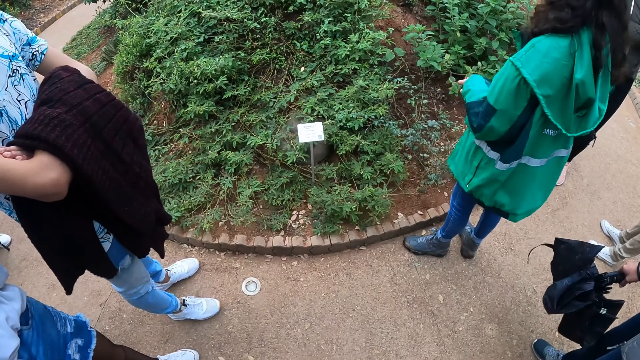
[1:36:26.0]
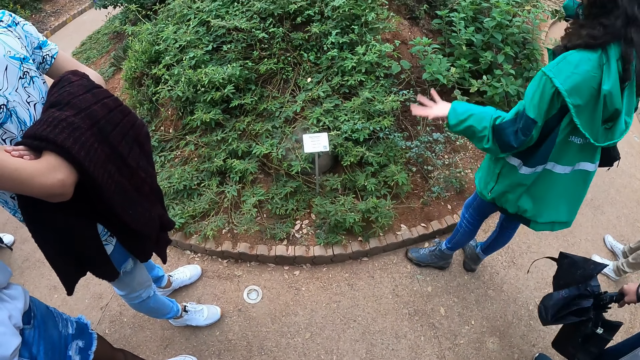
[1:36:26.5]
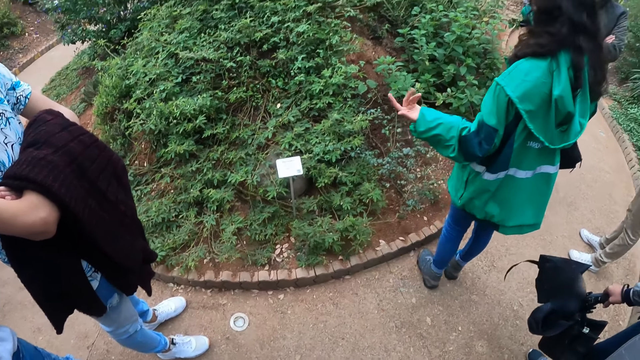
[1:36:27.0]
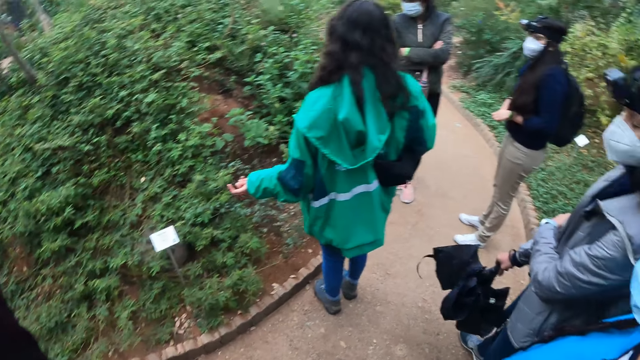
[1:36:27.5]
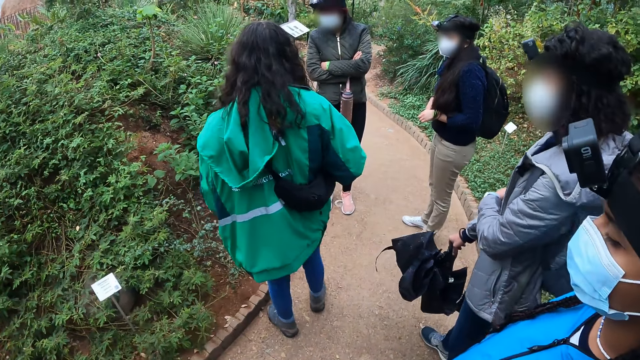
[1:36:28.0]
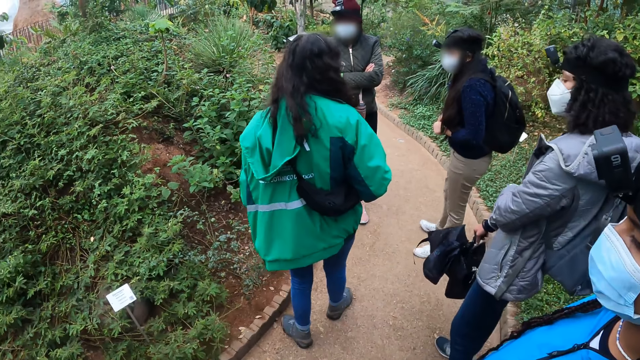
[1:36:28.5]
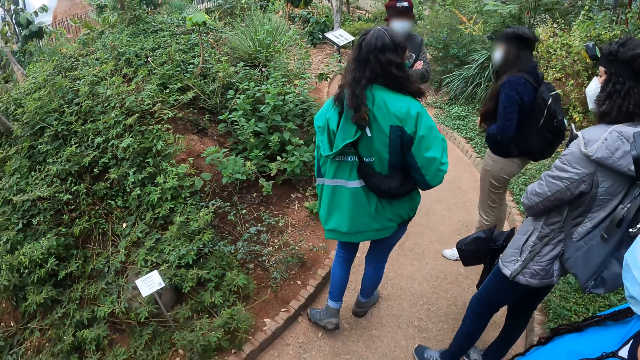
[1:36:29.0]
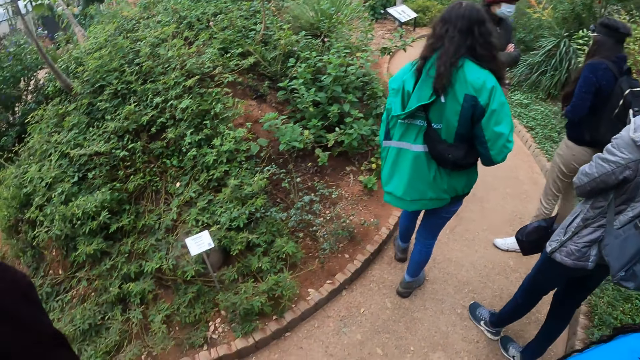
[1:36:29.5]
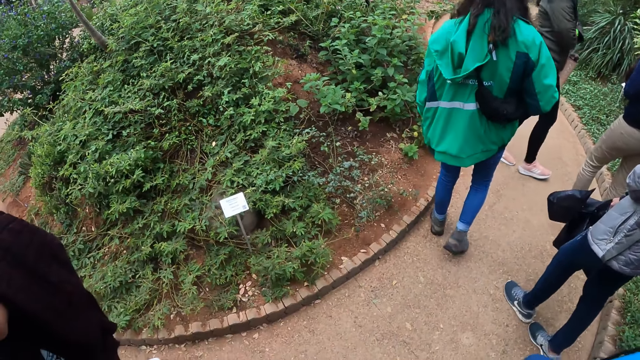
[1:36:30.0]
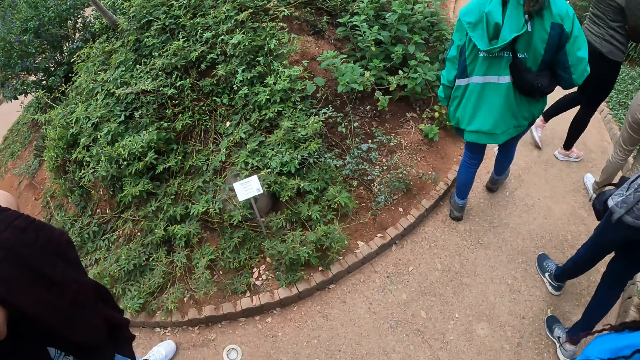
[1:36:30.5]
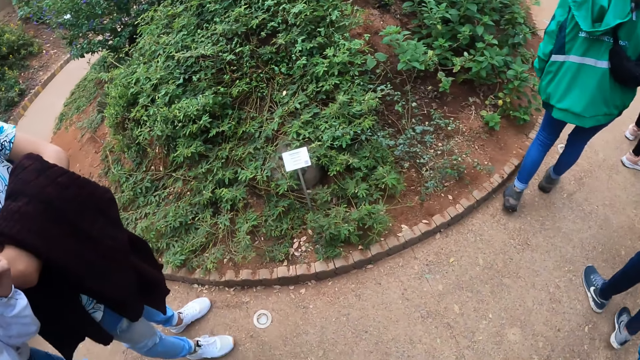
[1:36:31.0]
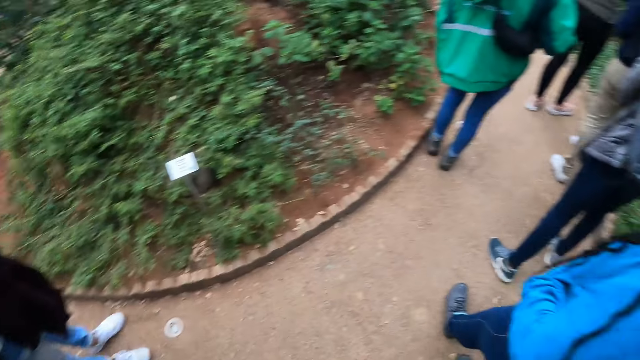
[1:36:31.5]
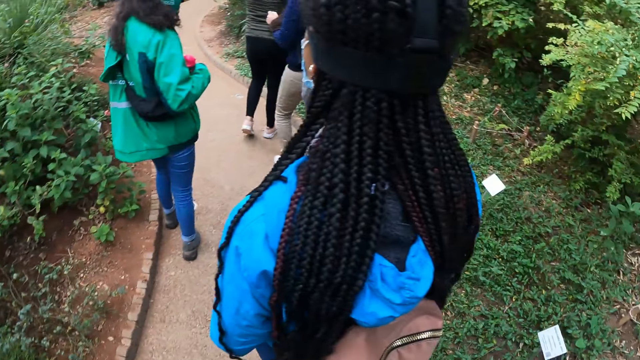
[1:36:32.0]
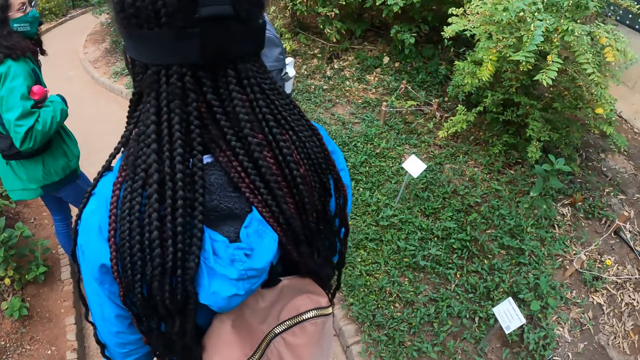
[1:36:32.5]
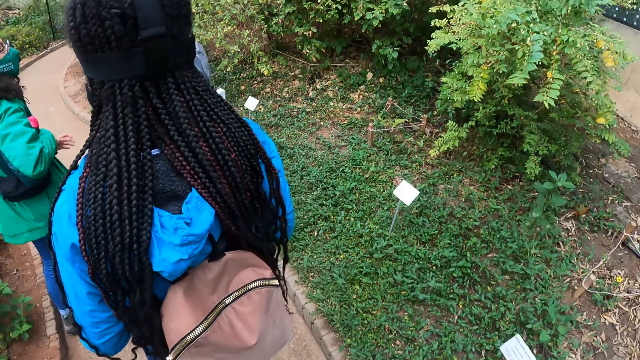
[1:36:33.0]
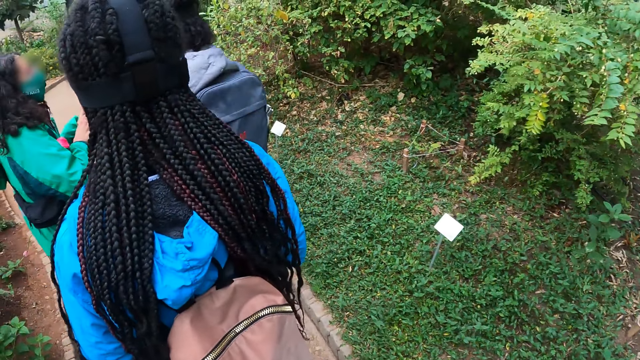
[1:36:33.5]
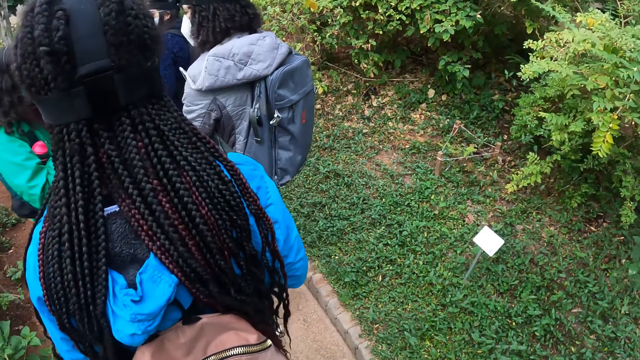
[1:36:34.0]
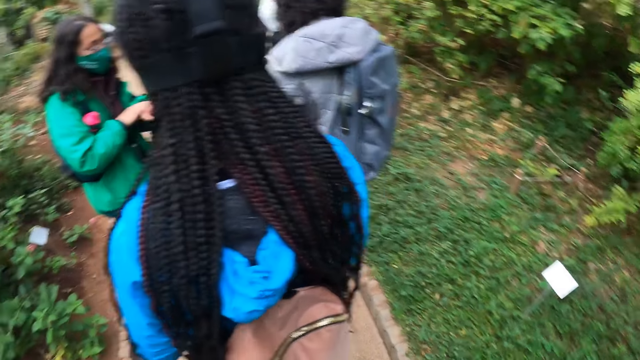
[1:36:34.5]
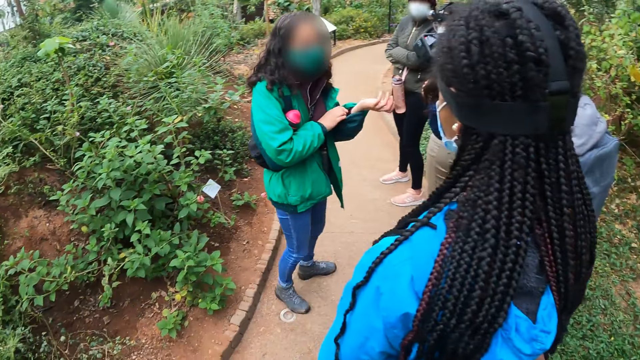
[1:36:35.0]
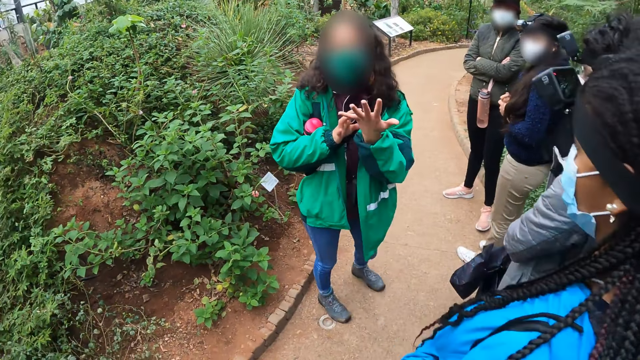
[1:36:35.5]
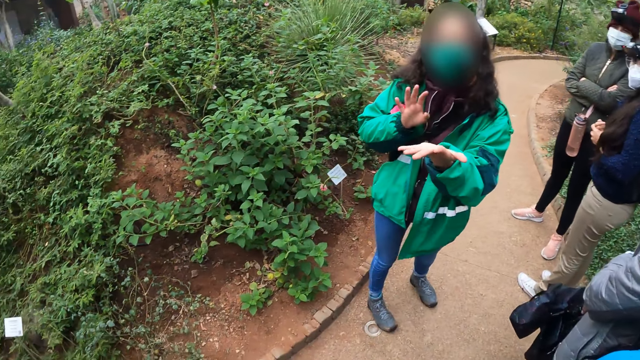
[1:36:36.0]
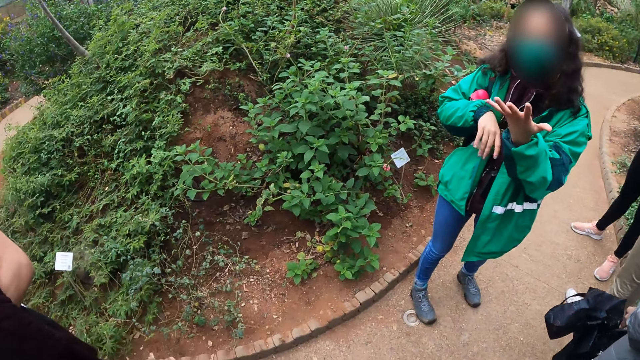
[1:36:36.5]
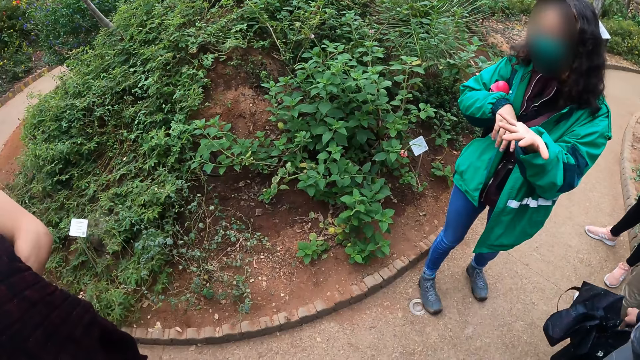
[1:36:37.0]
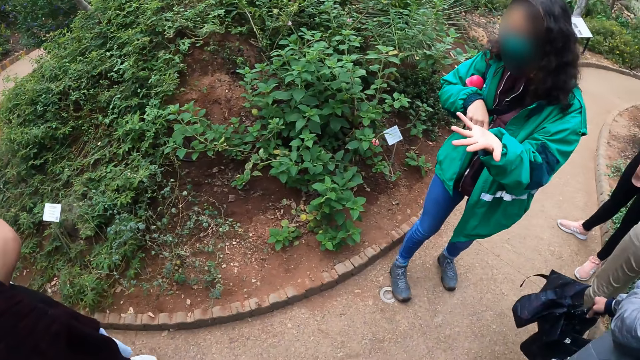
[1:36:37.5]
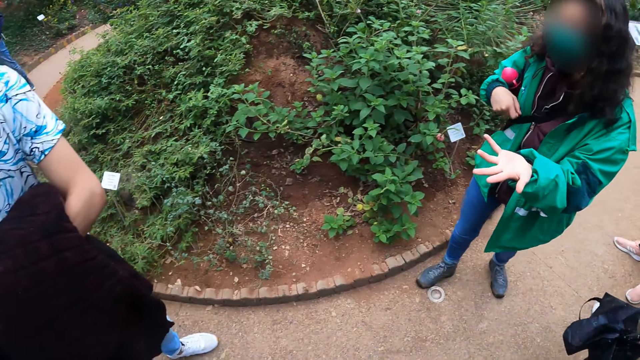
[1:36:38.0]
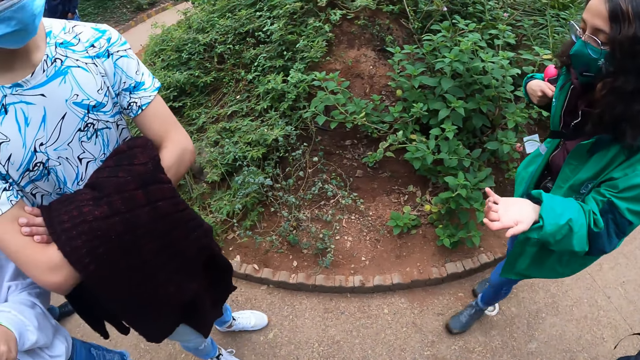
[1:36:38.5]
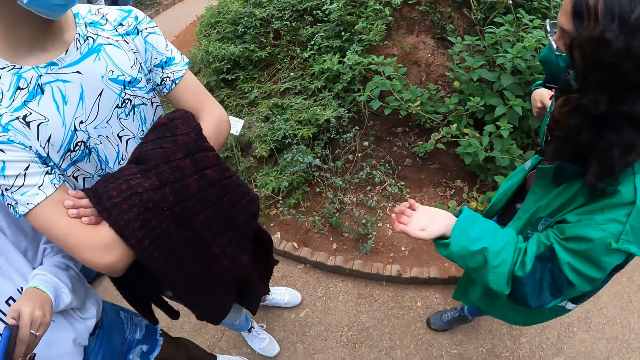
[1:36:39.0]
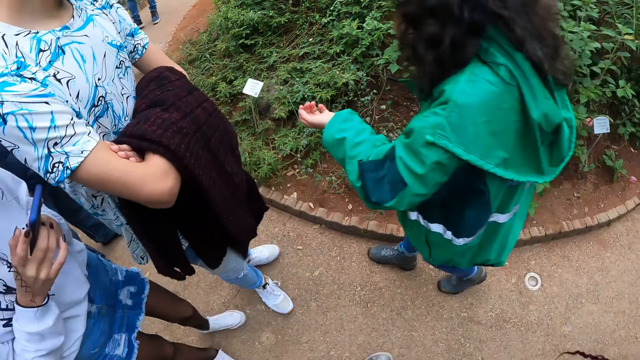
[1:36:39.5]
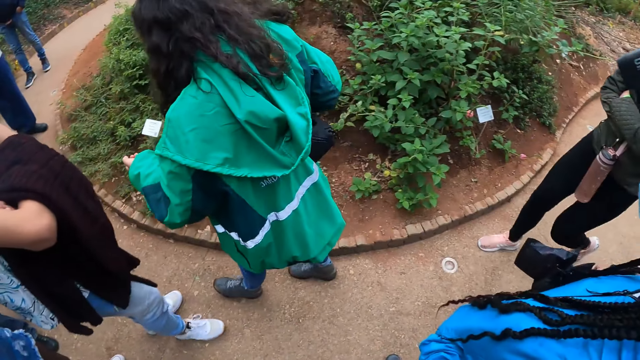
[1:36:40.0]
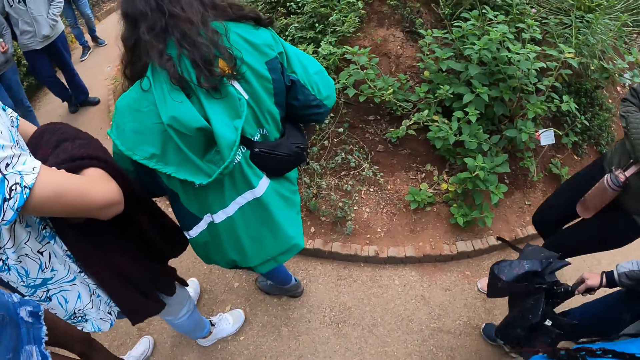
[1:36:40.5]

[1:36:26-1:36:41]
The camera wearer walks around. They look around. The woman adjusts her left sleeve with her right hand. The camera wearer looks around again. The woman makes gestures with both hands.

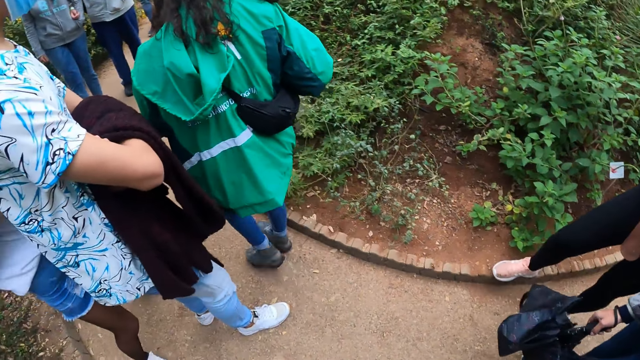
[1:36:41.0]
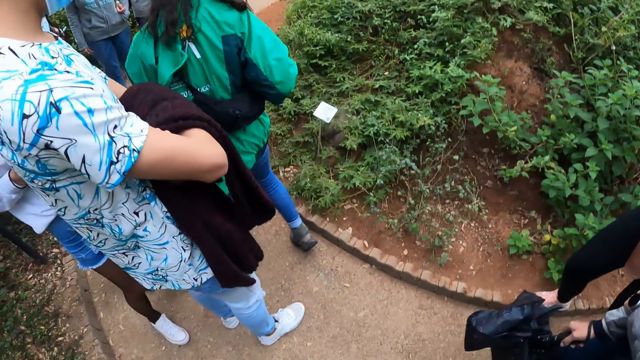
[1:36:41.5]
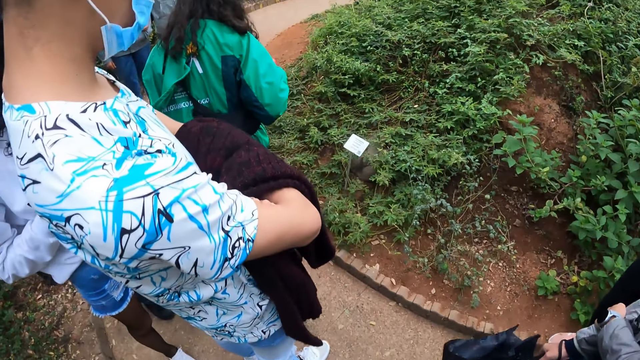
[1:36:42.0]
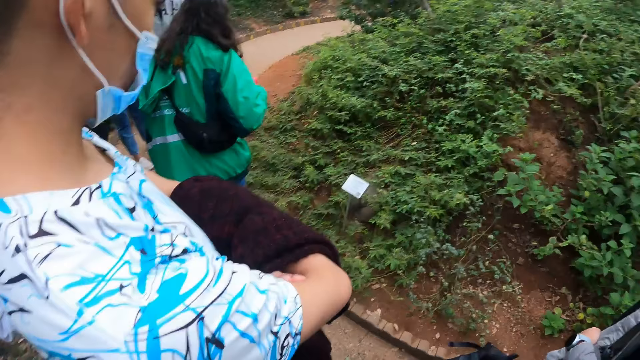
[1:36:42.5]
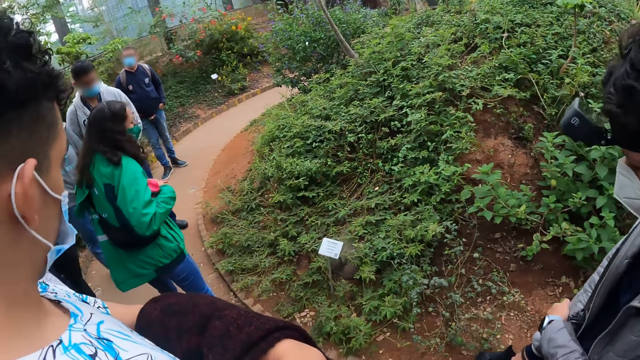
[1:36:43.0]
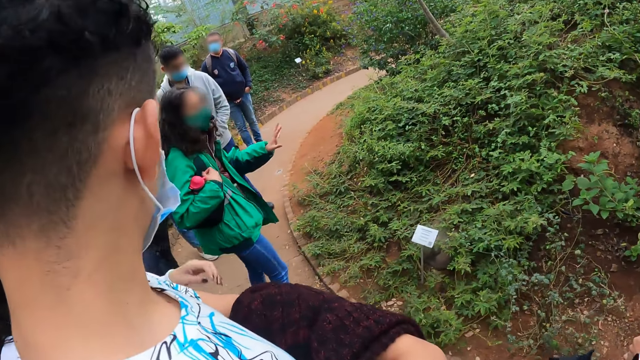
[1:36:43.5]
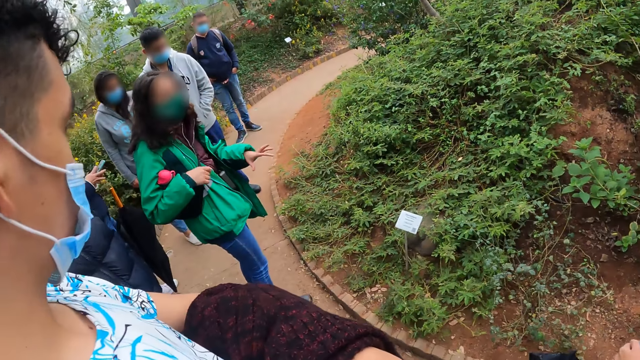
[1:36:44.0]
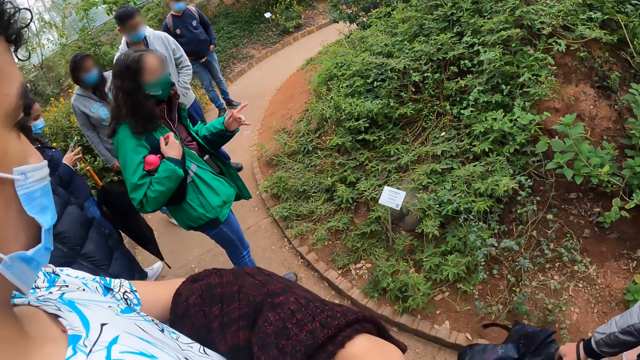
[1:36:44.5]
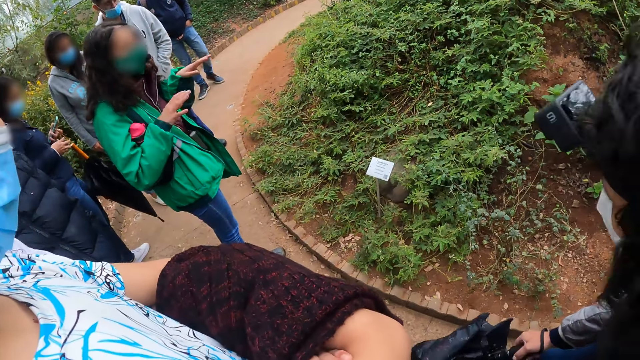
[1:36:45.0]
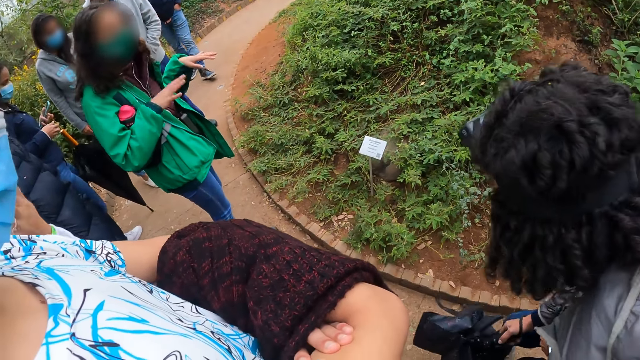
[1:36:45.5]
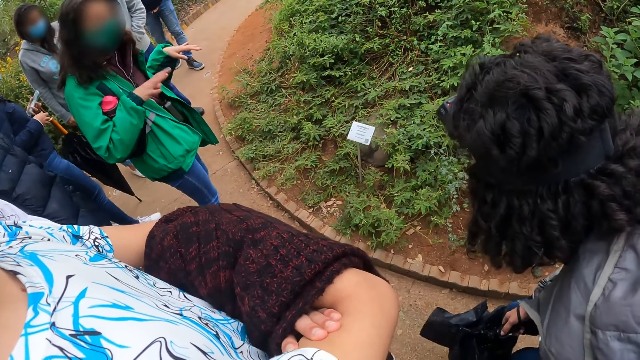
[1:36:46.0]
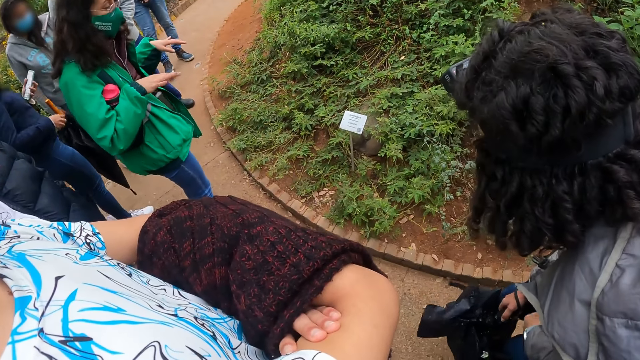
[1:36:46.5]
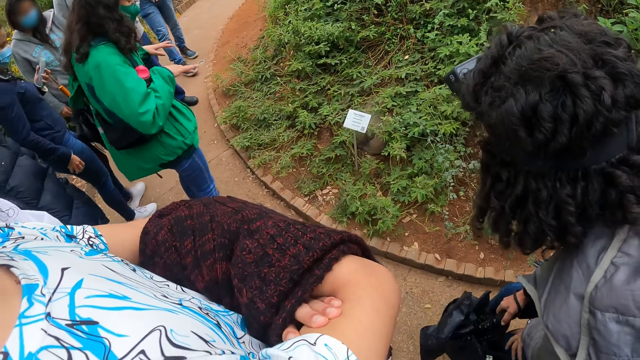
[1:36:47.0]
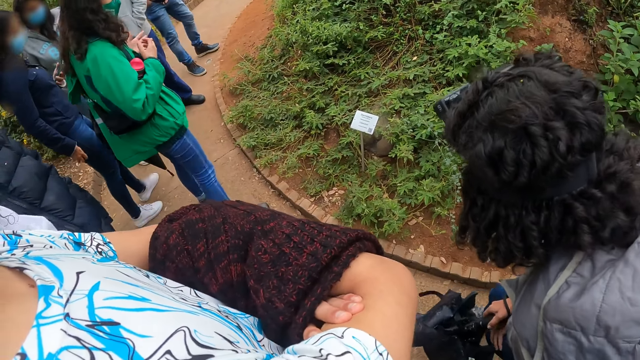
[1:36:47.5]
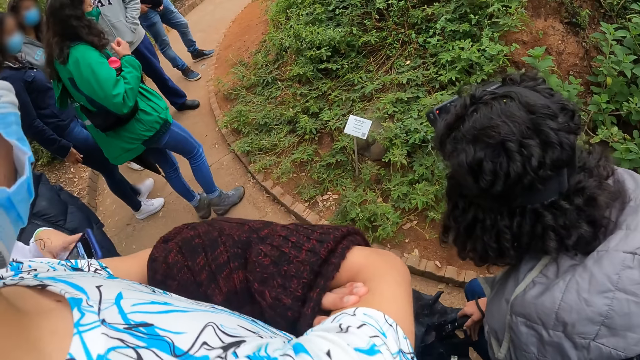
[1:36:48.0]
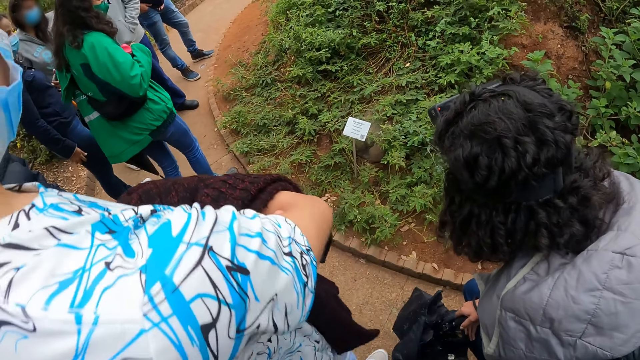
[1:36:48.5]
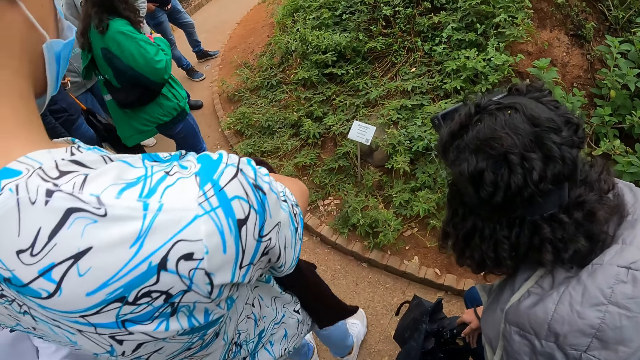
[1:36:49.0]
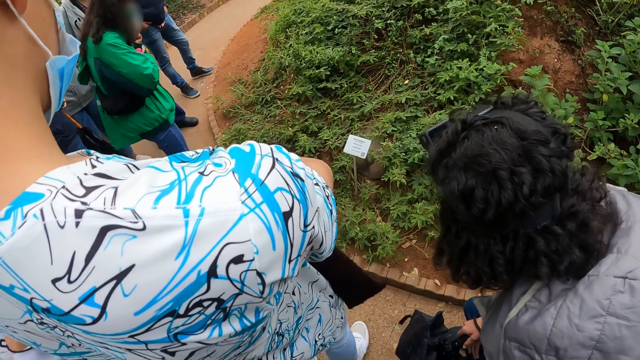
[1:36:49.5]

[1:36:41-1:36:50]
The woman makes gestures with both hands.
